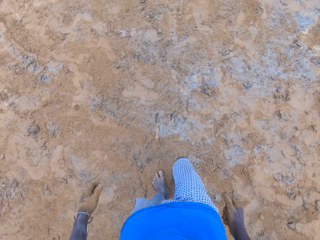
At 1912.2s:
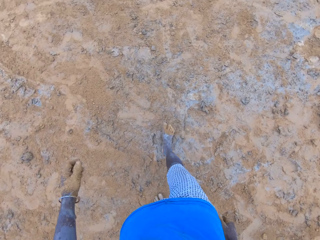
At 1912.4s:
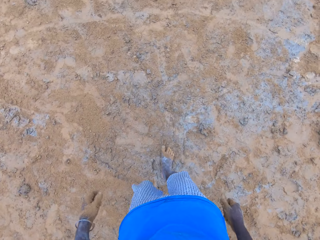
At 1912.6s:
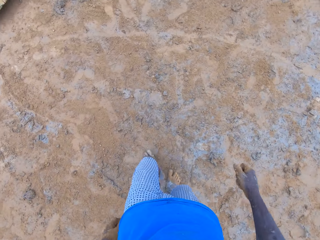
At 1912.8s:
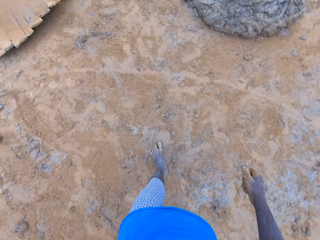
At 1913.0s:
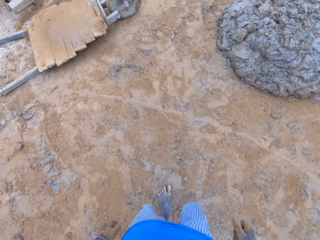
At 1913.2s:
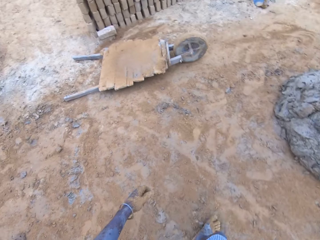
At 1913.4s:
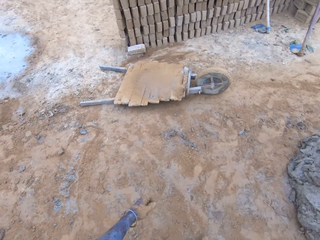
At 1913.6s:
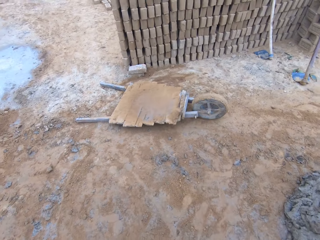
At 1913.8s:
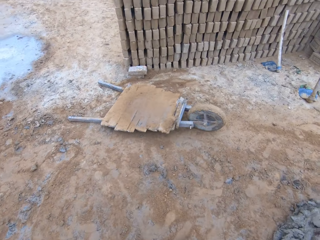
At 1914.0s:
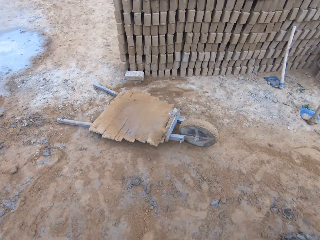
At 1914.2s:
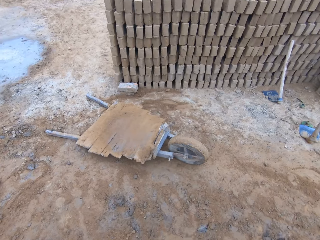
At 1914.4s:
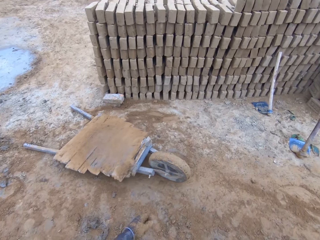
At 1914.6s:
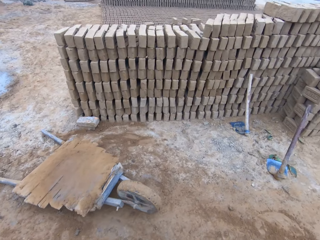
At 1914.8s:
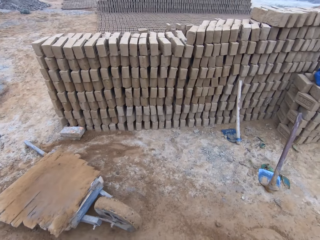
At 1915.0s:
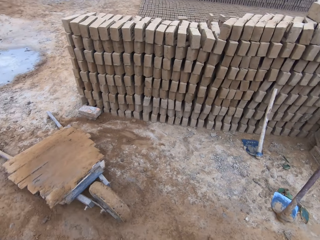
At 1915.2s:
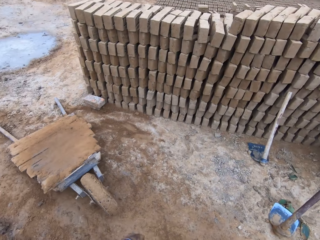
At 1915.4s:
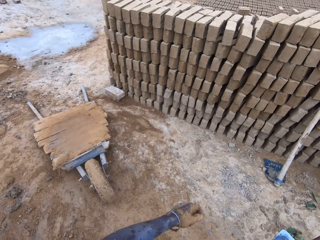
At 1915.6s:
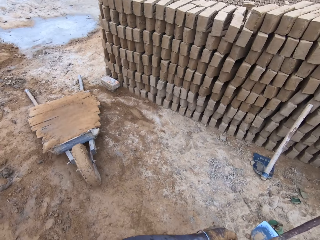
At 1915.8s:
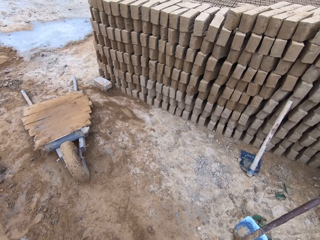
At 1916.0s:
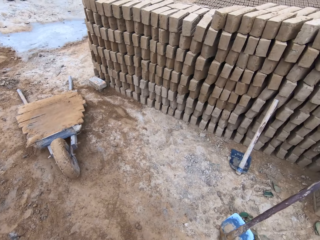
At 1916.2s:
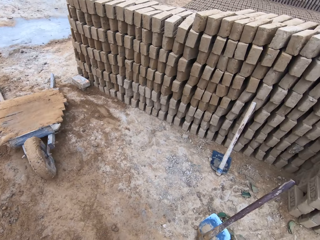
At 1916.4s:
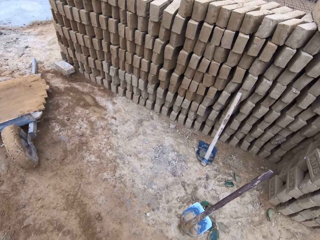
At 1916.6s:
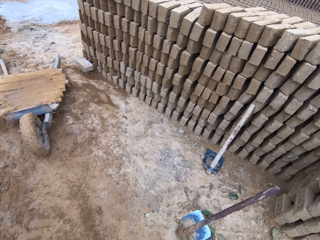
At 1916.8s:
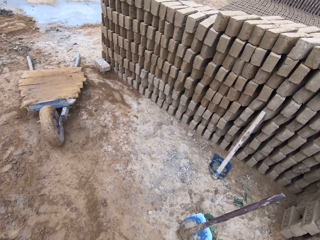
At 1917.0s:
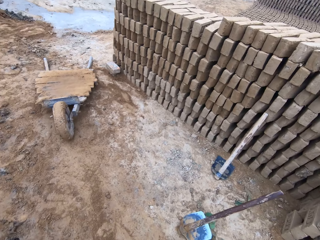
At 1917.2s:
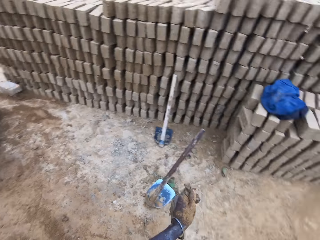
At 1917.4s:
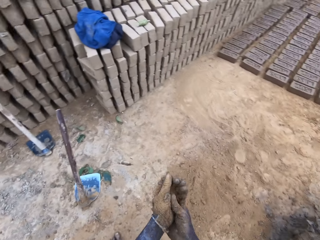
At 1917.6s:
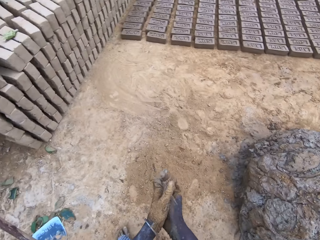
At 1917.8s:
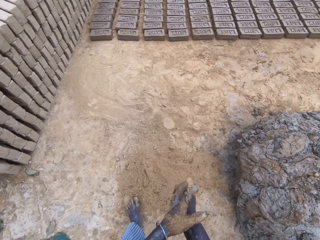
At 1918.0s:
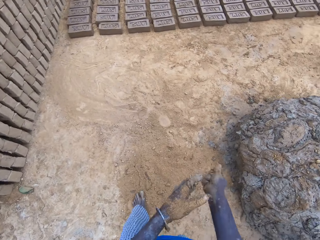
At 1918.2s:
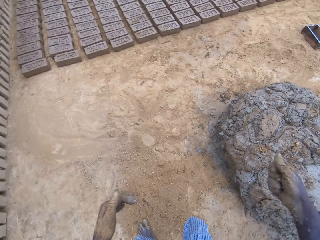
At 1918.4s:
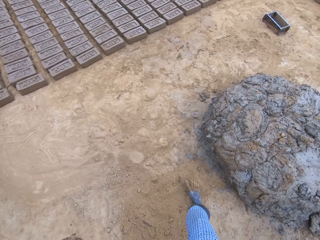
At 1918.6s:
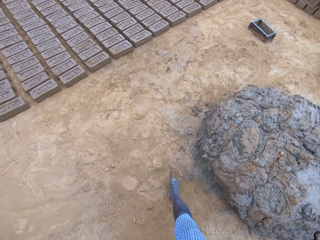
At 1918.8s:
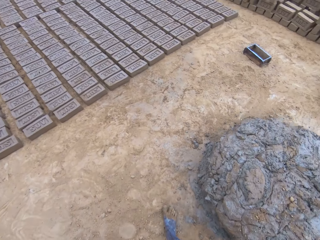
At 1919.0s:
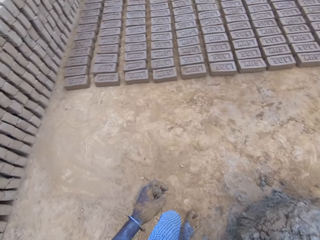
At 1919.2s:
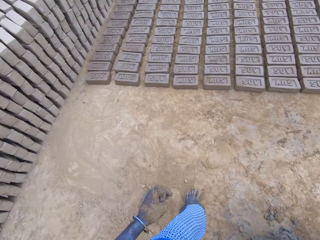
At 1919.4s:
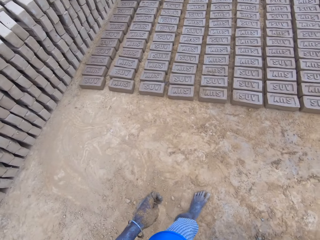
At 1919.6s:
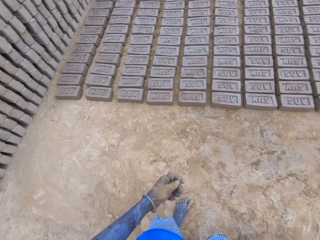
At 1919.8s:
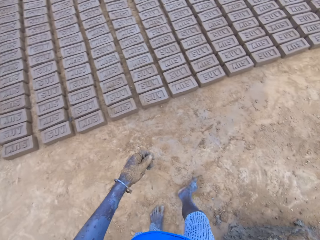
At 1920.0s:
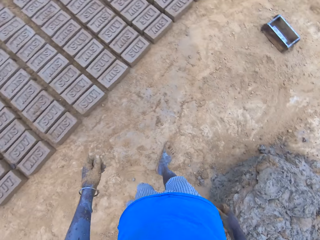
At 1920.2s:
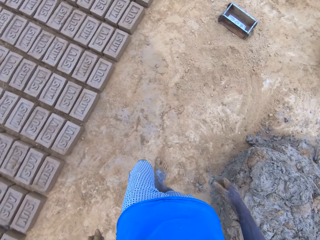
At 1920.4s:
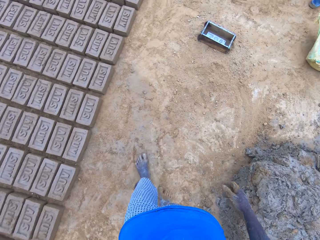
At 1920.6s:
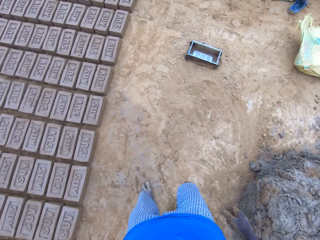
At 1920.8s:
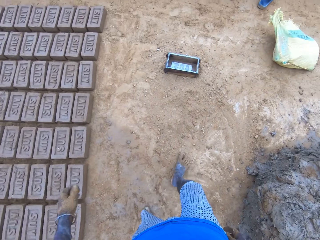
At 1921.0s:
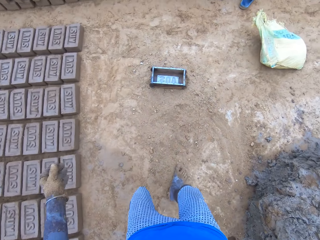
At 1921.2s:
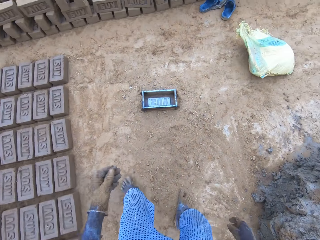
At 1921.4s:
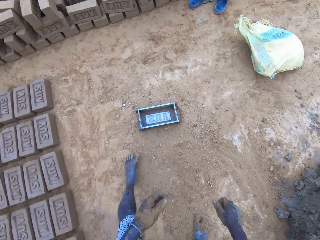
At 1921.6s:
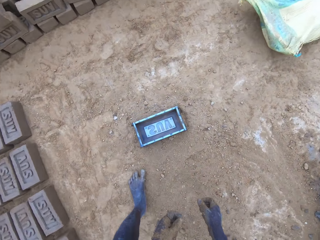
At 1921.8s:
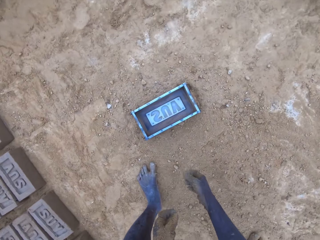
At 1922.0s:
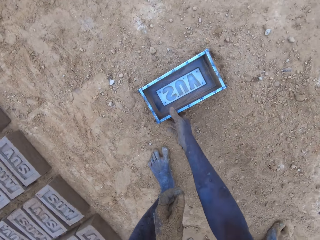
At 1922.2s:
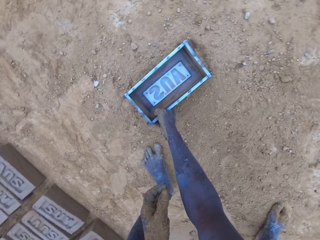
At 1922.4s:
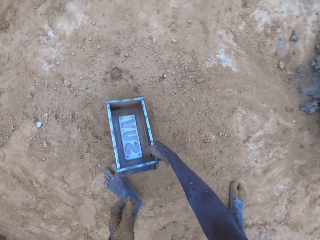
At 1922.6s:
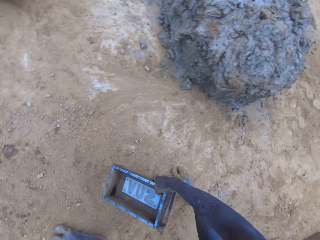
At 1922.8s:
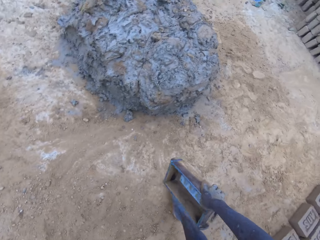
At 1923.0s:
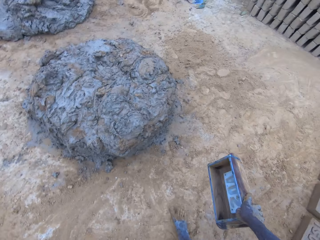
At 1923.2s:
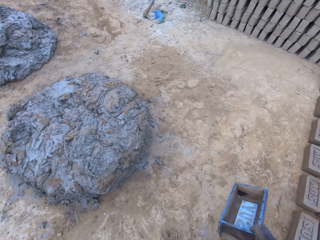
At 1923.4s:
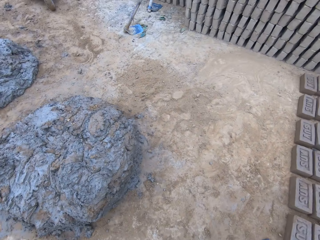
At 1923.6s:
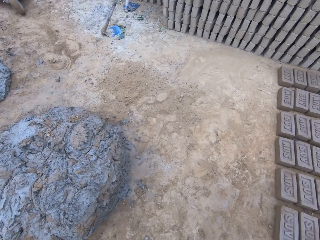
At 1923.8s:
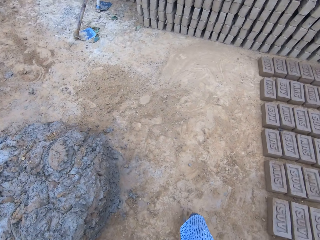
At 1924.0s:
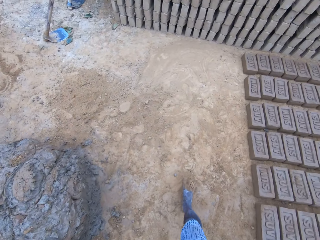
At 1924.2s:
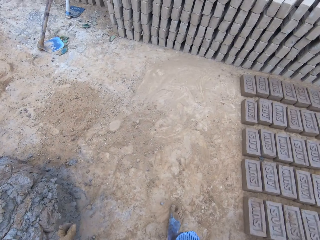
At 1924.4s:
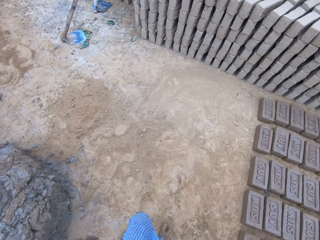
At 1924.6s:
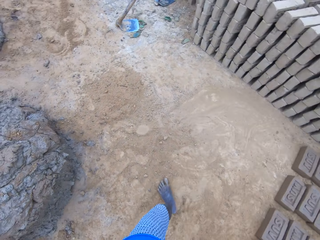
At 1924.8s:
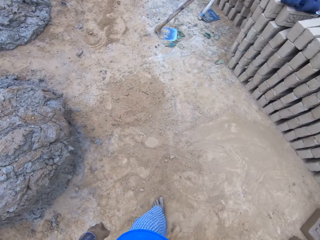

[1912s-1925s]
The camera wearer picks up a wooden brick moulder.

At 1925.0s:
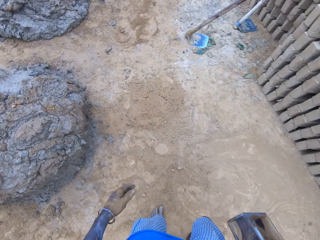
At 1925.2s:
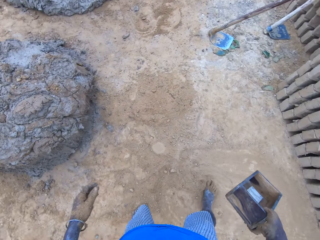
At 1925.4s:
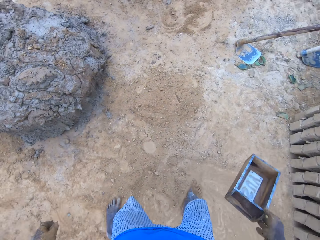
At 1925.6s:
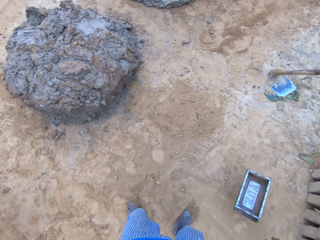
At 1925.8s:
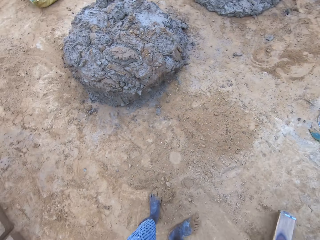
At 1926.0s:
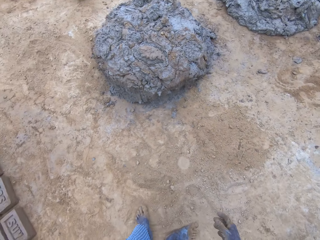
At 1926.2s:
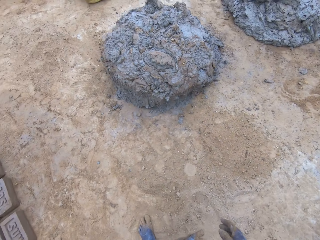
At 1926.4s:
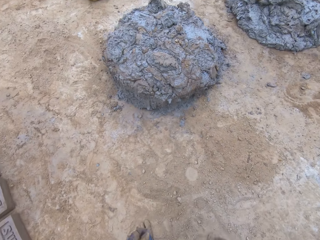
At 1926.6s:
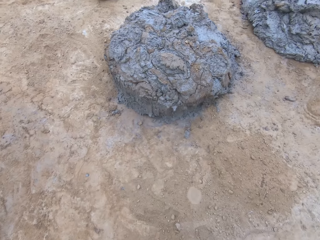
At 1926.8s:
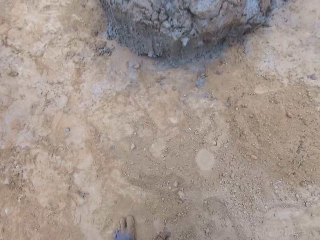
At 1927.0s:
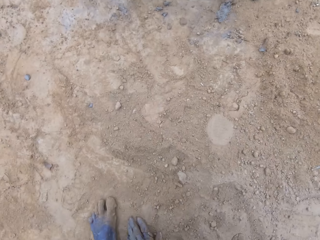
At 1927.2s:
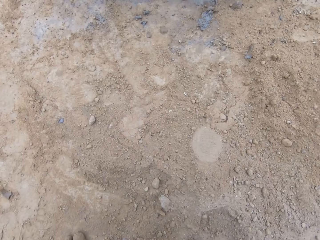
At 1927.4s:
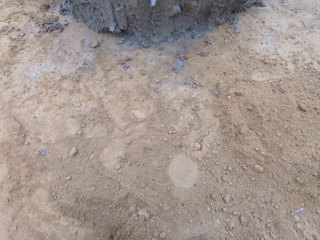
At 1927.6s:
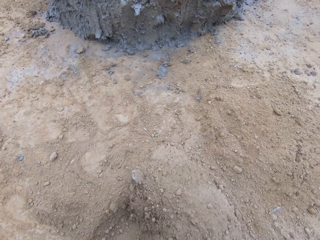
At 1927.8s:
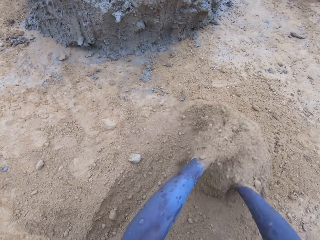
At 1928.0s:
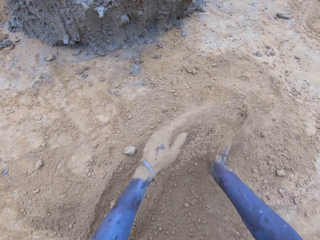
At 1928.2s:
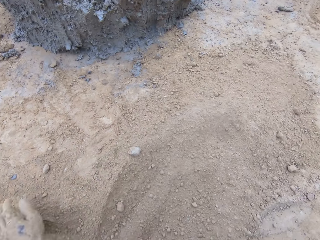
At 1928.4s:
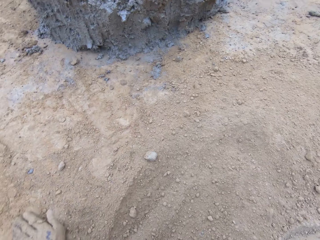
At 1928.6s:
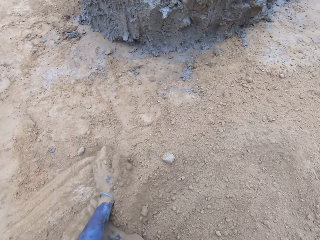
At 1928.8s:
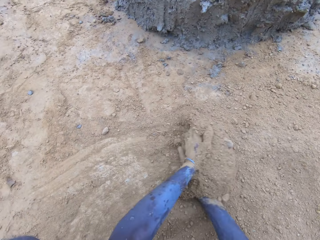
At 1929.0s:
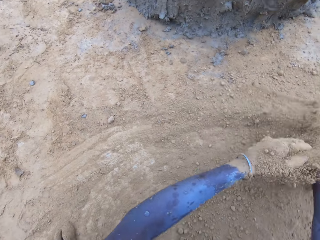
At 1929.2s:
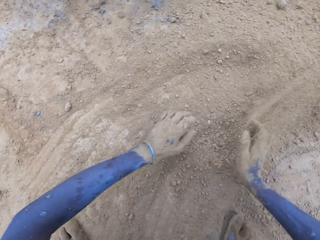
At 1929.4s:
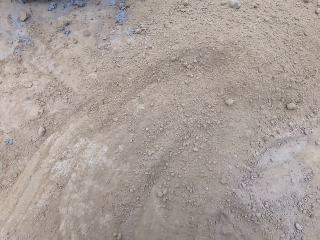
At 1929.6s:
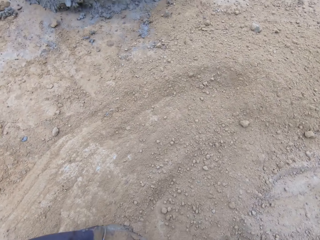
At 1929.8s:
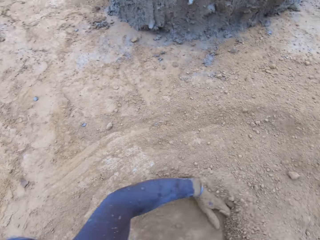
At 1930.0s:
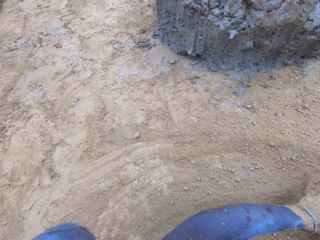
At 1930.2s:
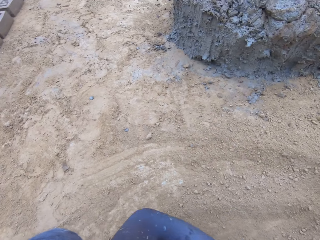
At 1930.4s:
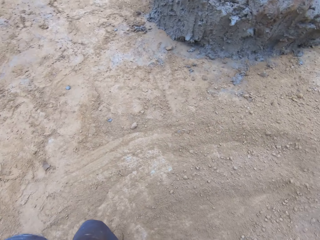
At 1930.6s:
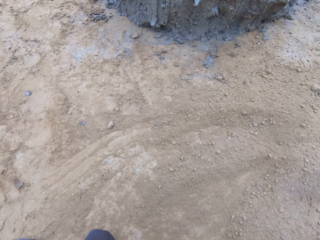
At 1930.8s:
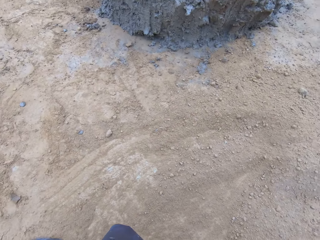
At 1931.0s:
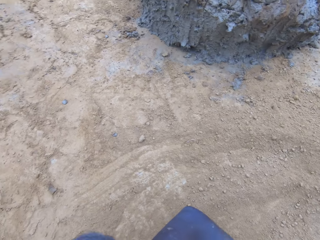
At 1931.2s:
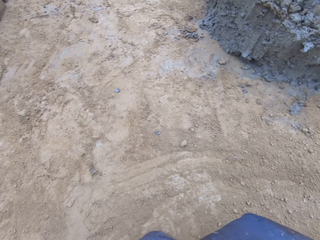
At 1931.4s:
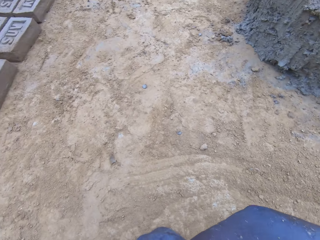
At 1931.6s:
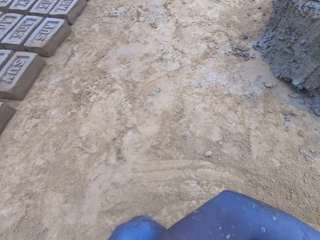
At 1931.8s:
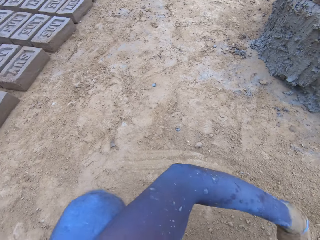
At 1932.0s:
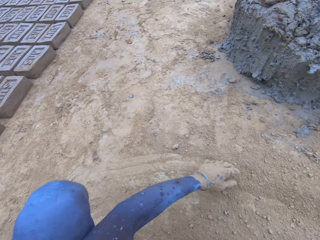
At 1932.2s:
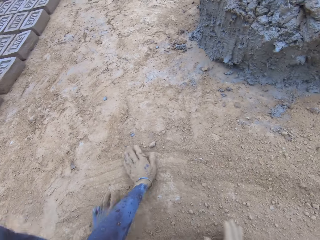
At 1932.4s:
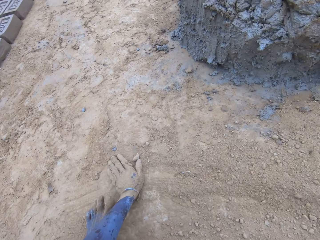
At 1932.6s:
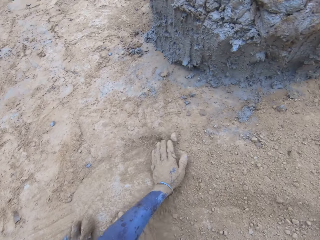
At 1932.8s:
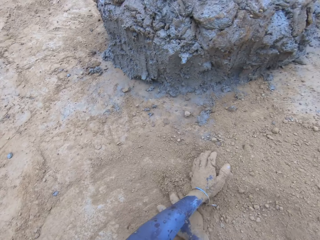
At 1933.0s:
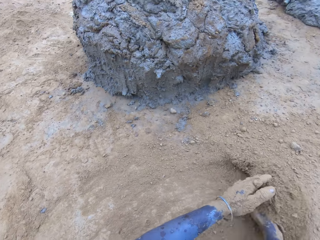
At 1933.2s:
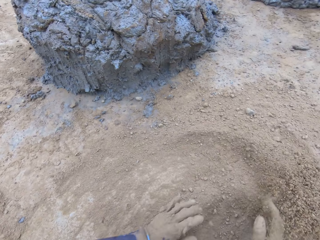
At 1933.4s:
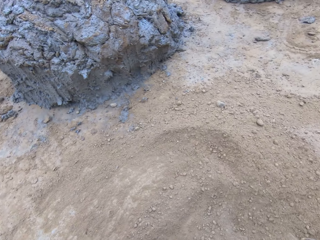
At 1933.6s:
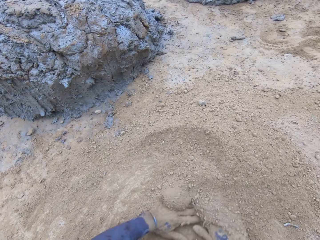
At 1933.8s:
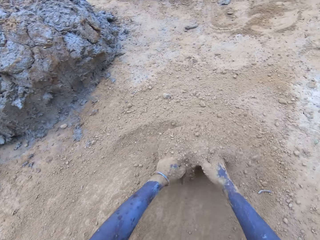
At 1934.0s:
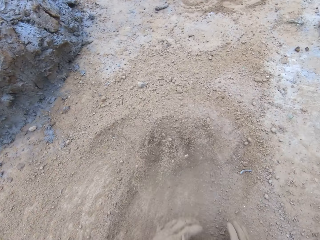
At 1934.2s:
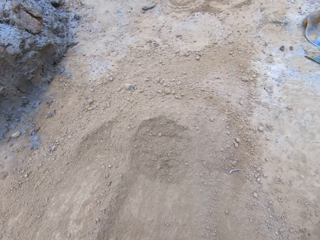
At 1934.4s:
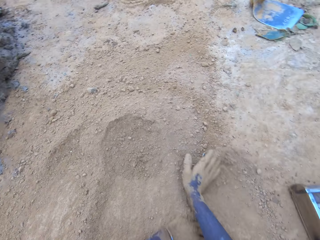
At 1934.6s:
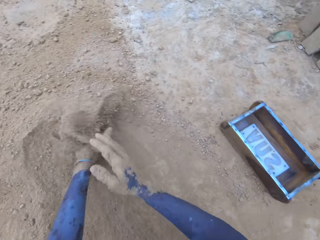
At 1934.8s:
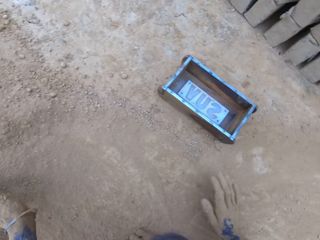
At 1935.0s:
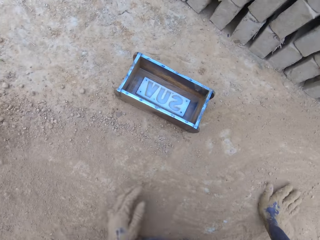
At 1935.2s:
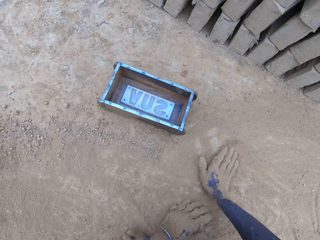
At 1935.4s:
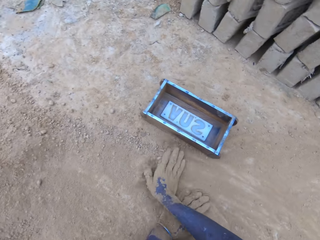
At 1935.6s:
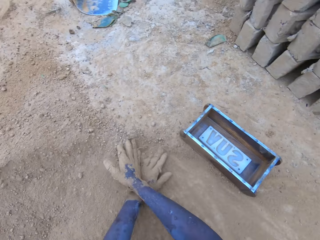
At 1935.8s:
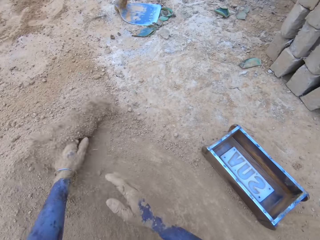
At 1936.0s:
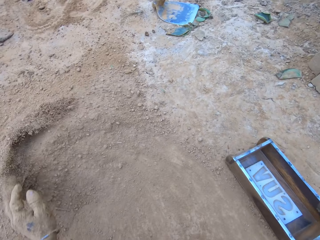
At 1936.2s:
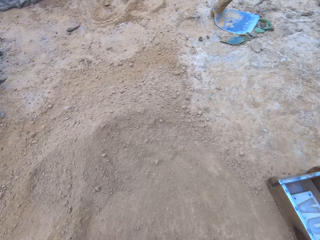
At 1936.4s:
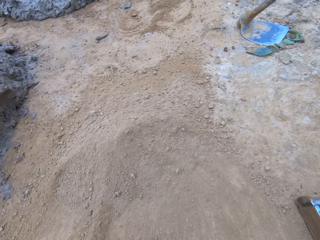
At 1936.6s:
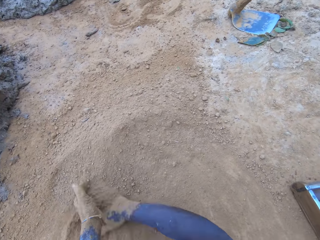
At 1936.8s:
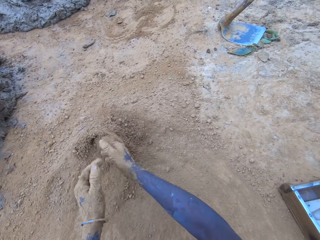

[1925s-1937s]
The camera wearer puts the wood brick moulder on the ground. They push the soil on the ground.
